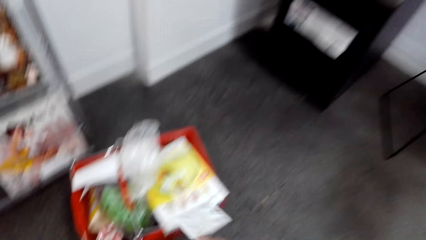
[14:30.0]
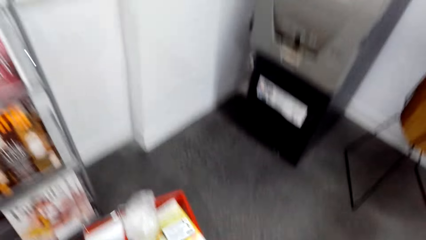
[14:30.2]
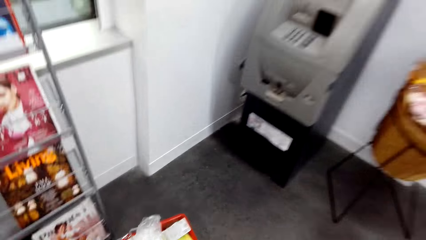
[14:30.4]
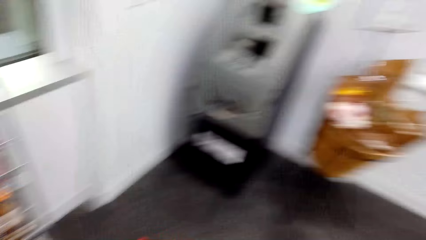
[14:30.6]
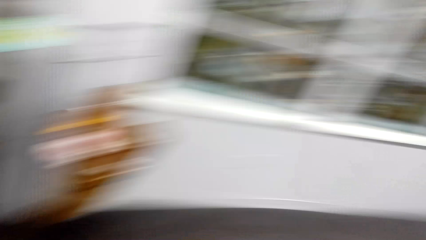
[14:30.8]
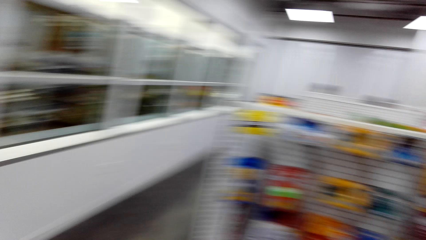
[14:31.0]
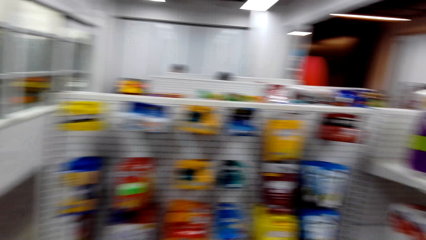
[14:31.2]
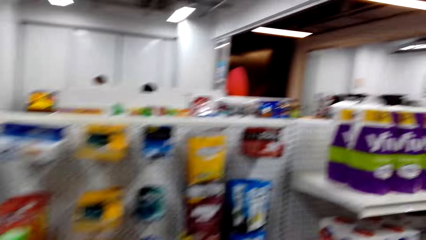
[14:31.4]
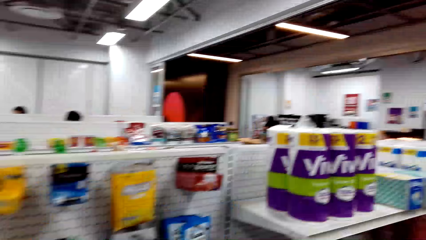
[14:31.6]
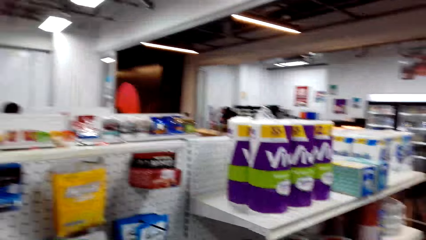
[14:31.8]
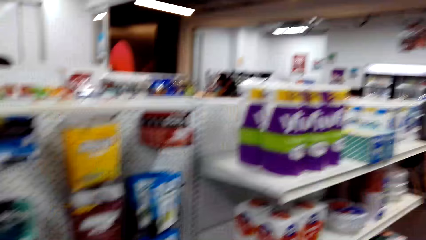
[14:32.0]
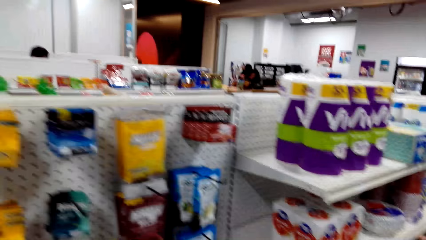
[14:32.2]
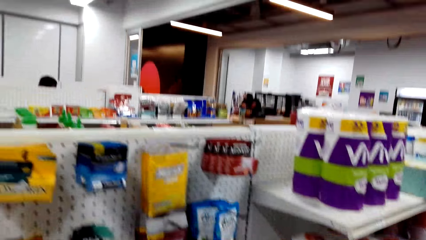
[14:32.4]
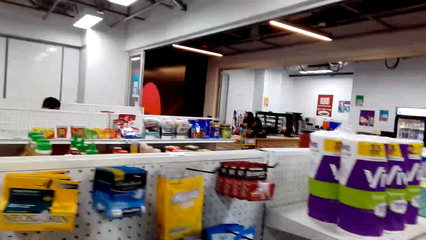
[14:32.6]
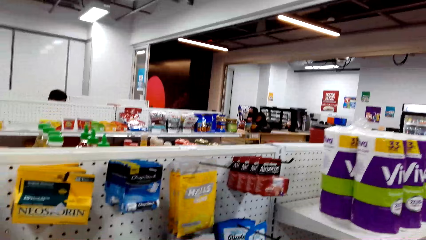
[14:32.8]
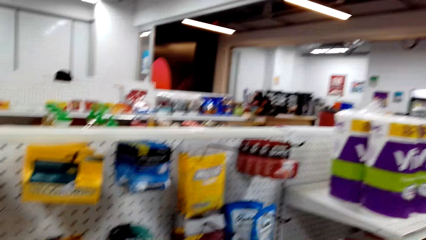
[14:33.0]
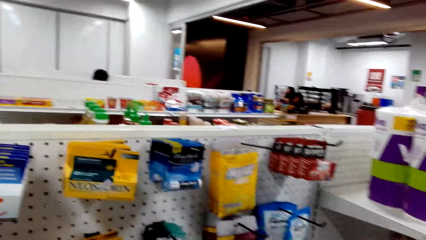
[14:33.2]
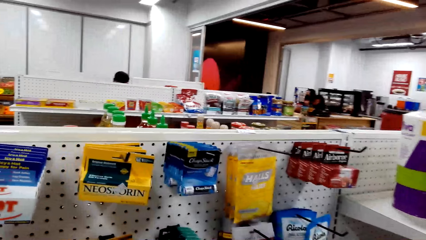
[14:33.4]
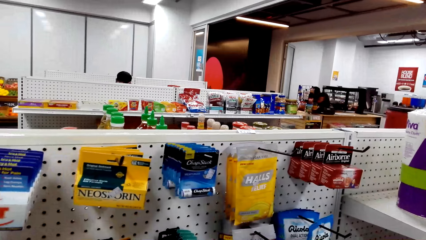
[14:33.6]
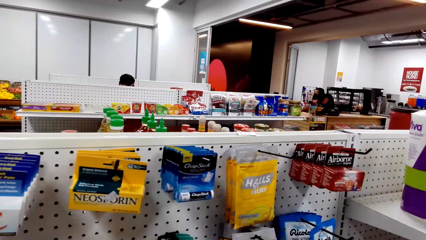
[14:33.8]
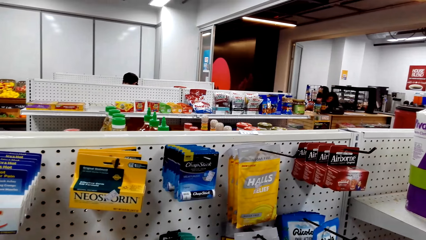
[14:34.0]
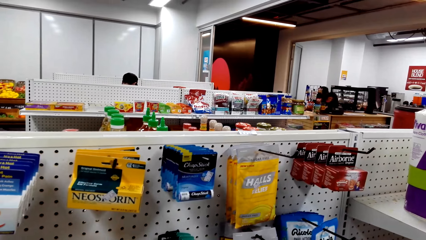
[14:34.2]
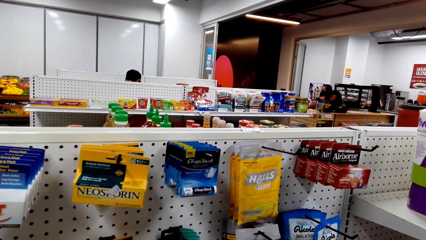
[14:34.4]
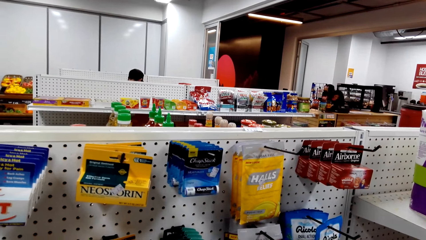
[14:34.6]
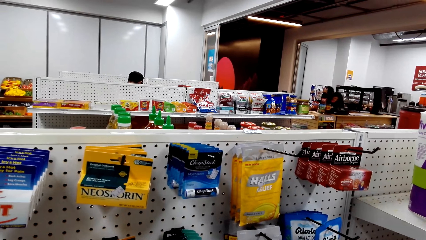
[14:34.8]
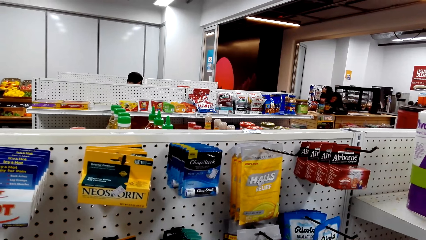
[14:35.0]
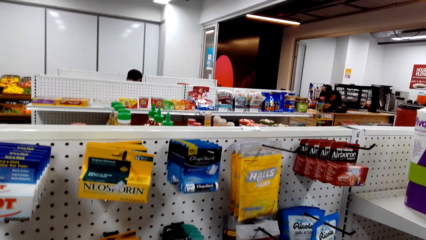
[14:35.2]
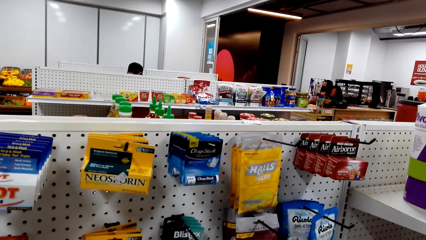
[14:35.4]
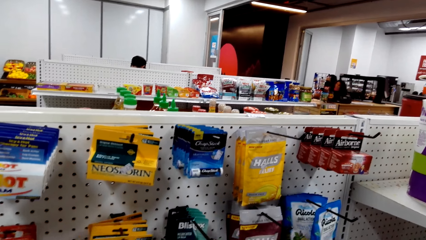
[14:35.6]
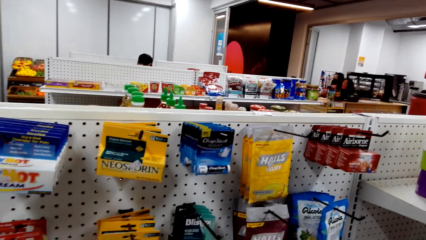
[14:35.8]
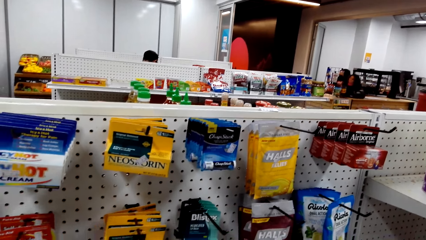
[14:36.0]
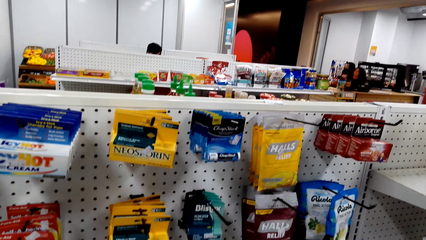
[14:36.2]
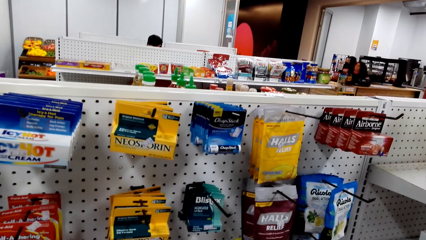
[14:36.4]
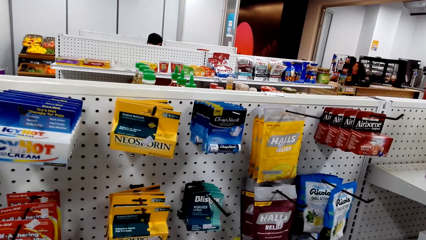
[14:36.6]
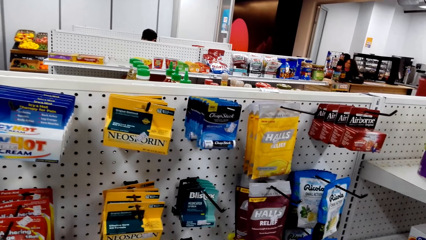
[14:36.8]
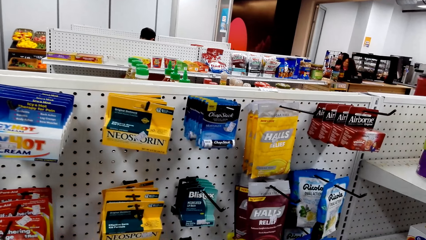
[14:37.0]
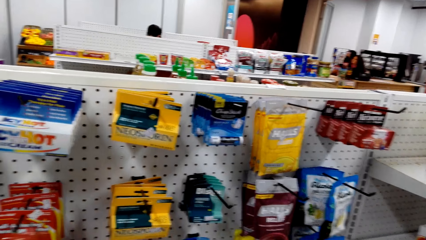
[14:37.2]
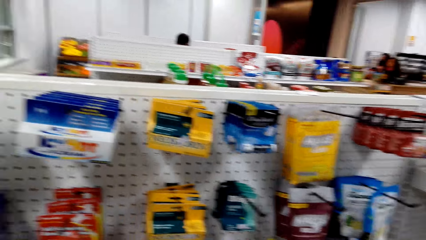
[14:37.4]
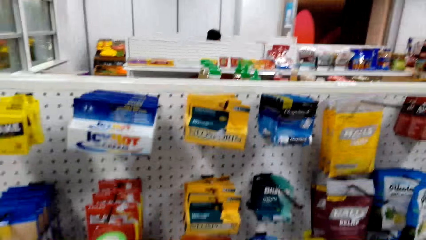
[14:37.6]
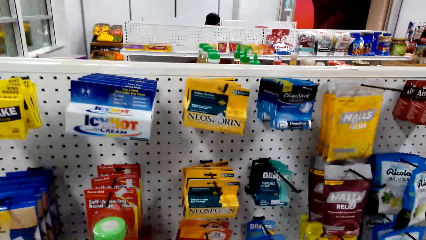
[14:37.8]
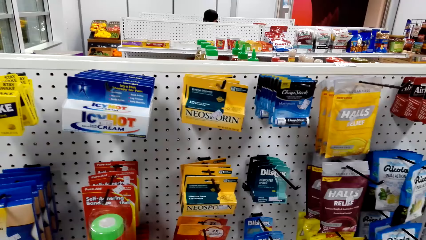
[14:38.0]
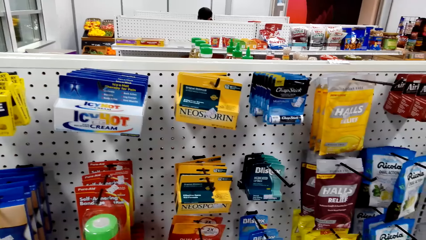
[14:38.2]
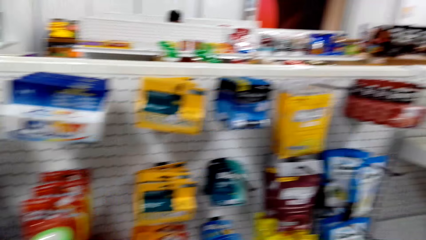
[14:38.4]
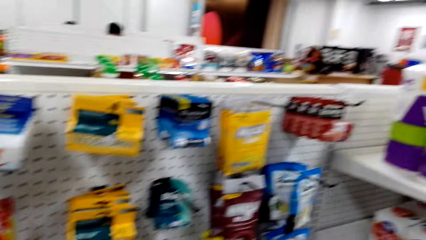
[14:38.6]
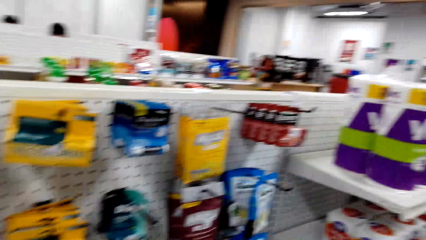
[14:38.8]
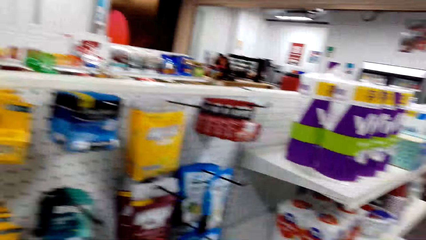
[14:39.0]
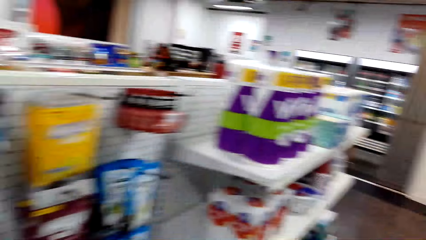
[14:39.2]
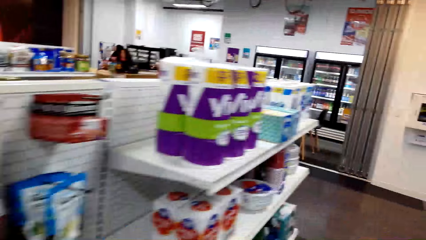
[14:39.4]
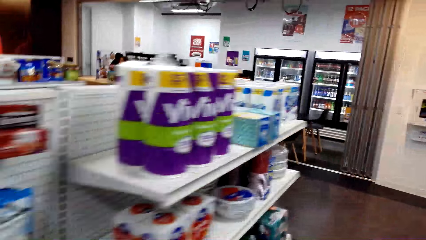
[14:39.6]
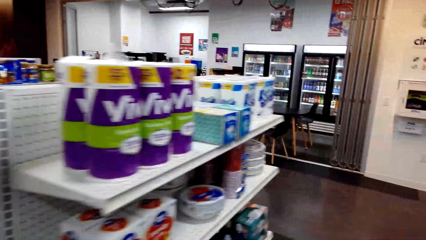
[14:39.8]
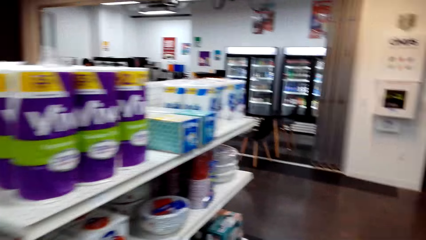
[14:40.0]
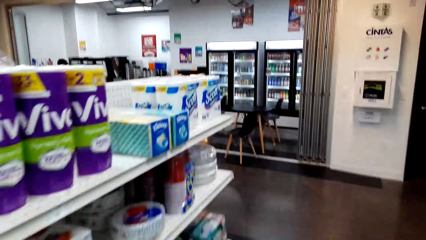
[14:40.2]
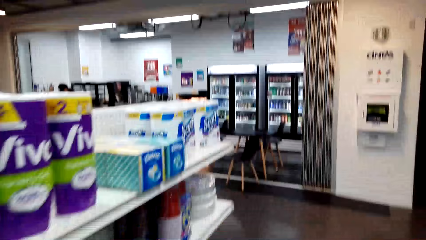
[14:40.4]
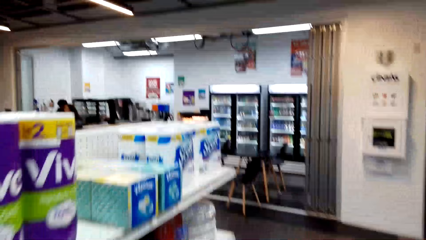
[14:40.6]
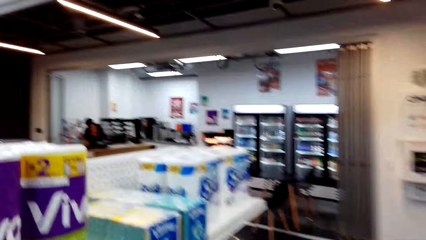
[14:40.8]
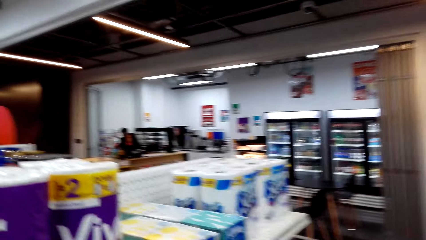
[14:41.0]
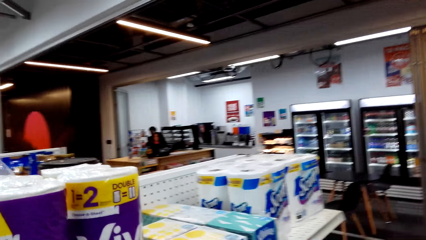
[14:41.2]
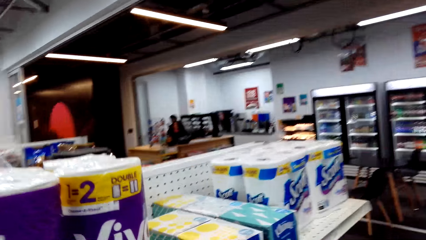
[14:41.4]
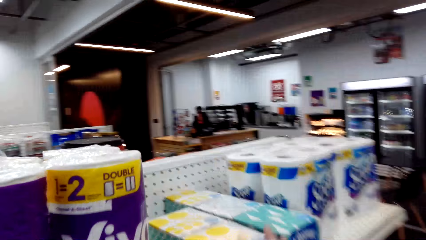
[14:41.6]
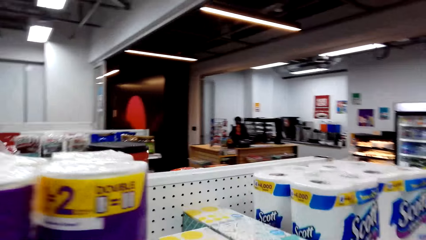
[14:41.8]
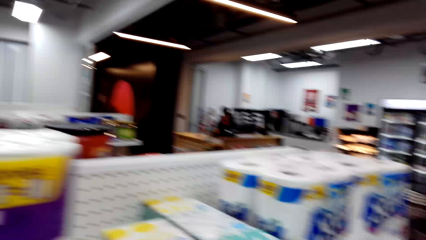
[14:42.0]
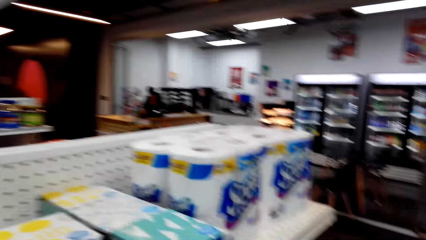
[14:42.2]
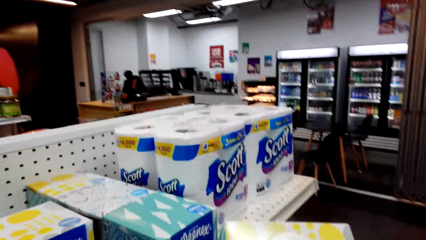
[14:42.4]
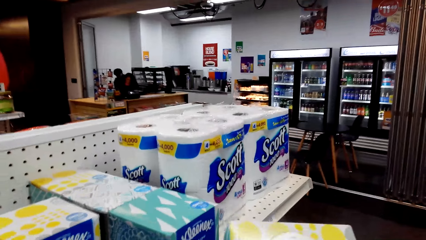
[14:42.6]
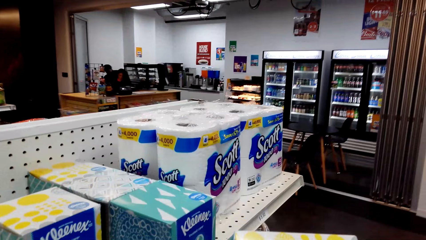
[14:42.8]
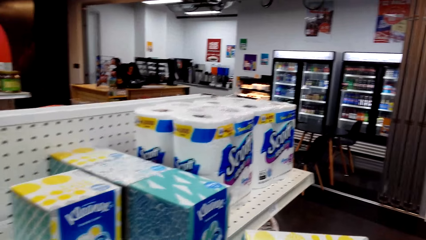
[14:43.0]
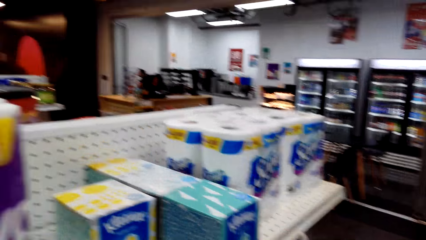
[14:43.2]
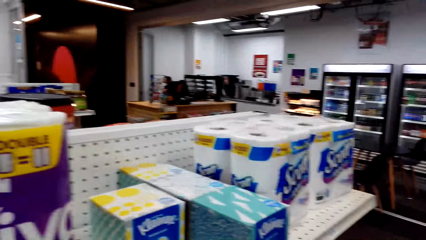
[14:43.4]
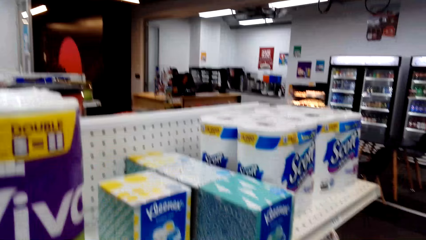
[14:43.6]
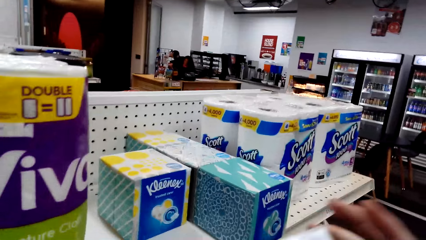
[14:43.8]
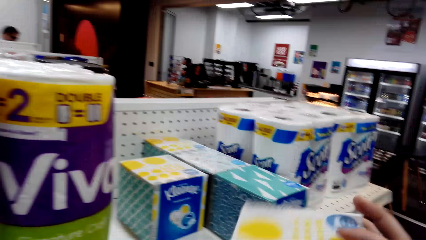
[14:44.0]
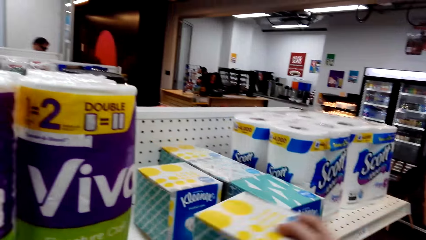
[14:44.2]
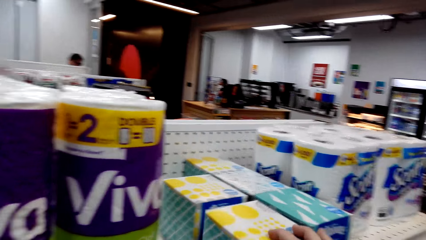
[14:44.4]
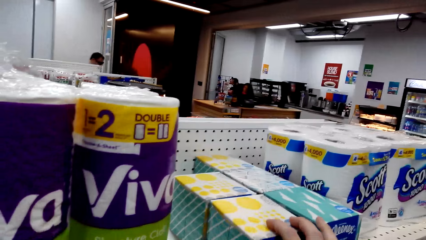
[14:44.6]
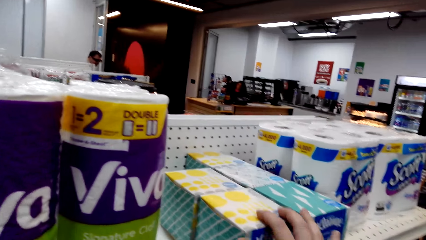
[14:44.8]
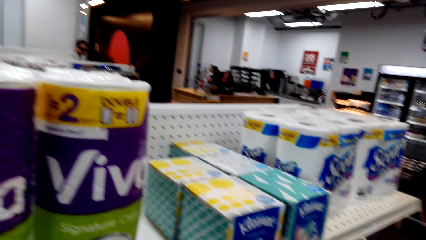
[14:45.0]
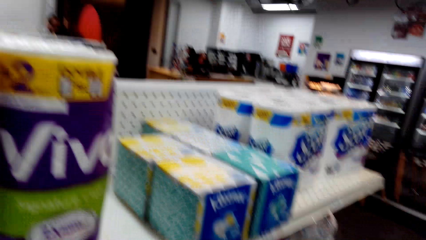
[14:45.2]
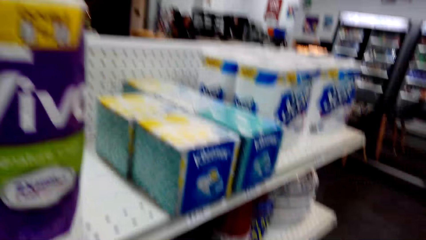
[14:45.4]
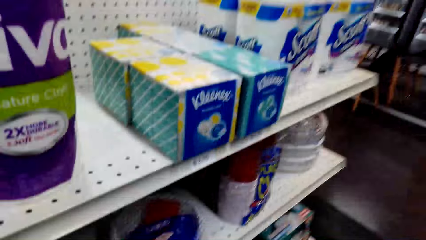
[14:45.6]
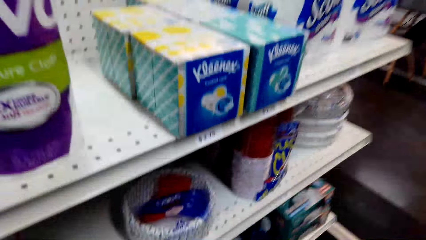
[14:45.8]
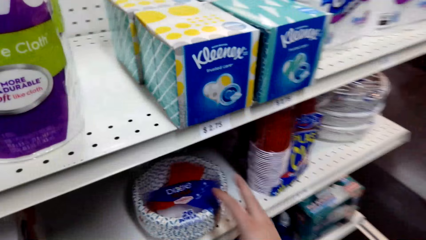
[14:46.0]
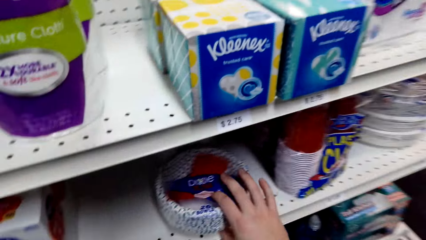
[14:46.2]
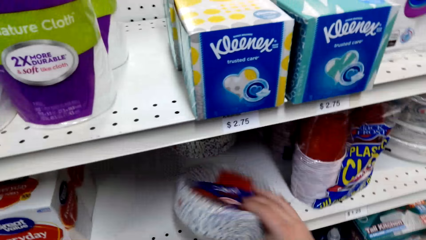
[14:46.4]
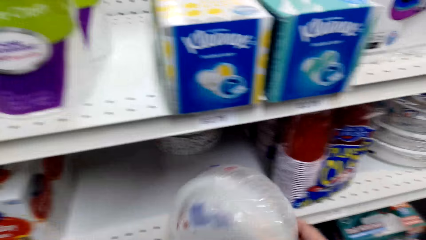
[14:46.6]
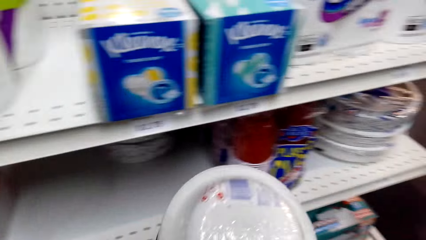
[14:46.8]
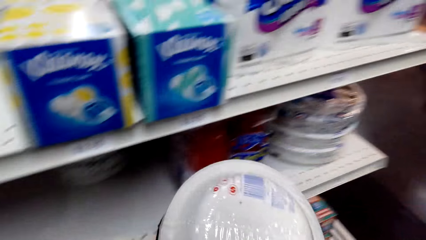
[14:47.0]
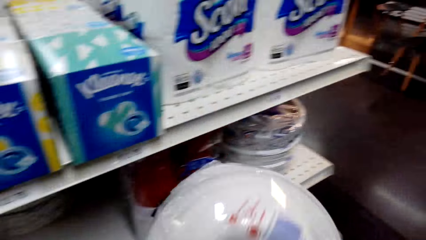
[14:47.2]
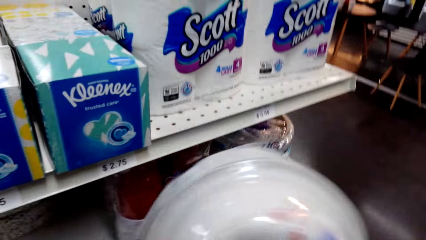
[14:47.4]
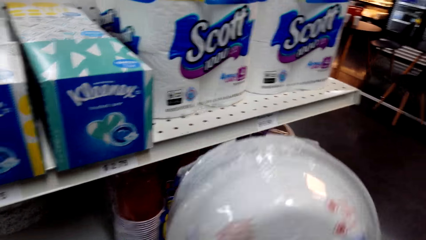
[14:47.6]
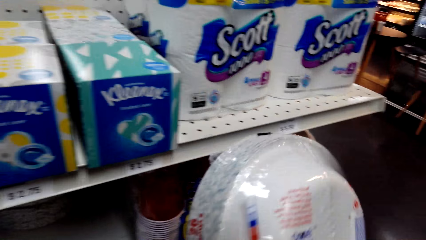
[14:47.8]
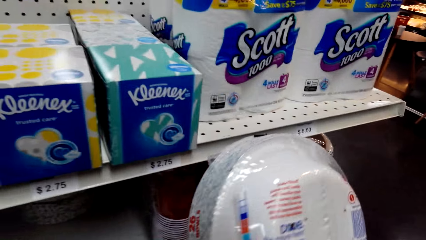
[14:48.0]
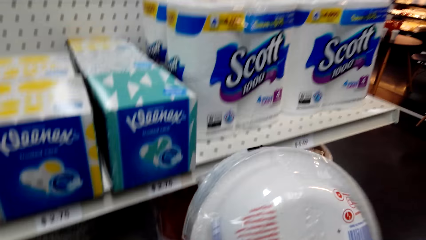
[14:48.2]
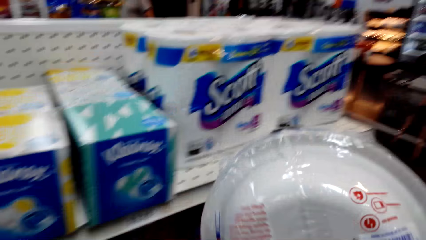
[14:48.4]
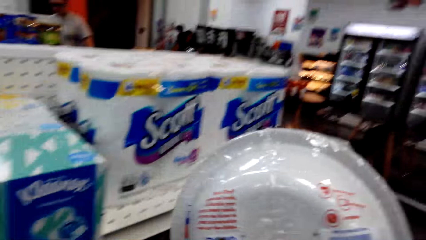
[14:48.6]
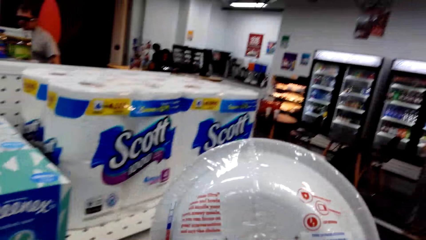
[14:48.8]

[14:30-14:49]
The camera wearer throws the Chapstick at the shopping basket. They turn around. They stare at some products on the shelf. They walk in the supermarket. They look at the shelves. They pick up Kleenex tissue. They stare at the Kleenex tissue. They place the Kleenex tissue on the shelf. They pick up the paper plate. They stare at the paper plate.
